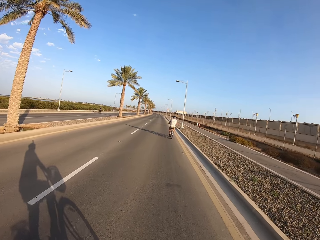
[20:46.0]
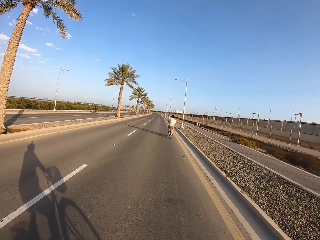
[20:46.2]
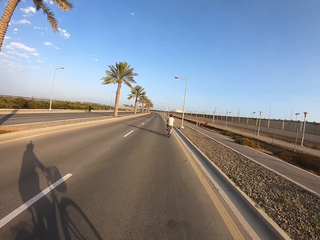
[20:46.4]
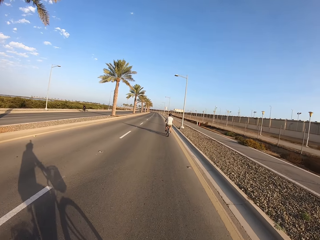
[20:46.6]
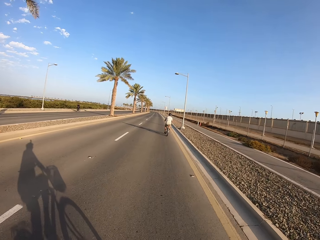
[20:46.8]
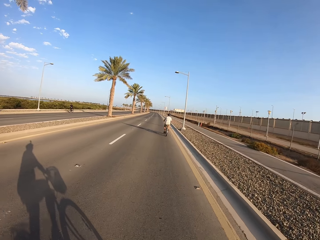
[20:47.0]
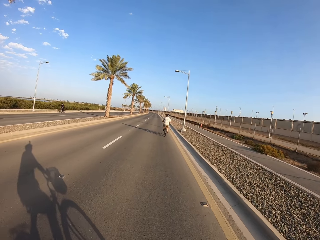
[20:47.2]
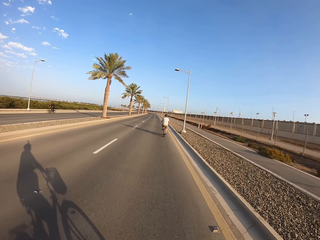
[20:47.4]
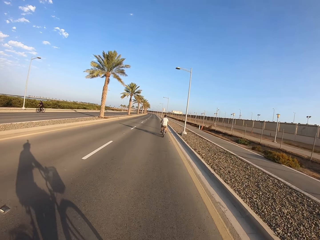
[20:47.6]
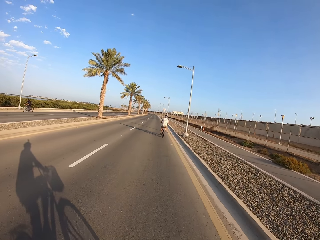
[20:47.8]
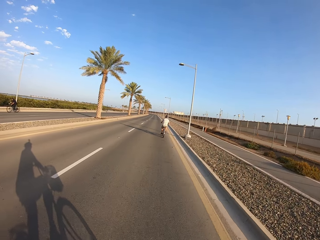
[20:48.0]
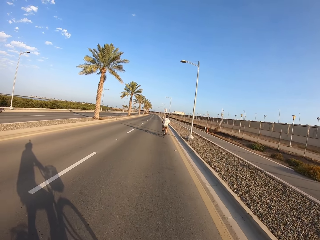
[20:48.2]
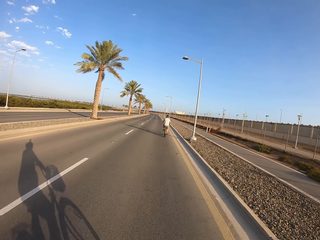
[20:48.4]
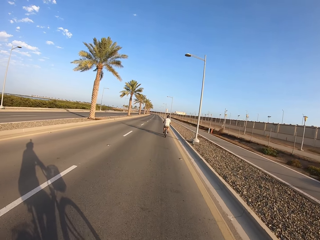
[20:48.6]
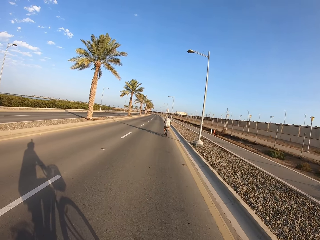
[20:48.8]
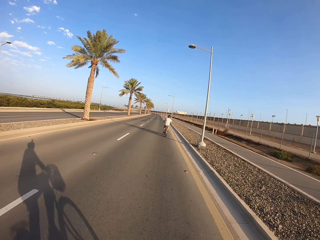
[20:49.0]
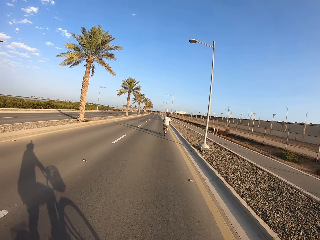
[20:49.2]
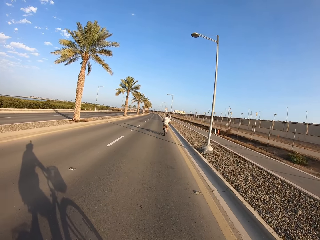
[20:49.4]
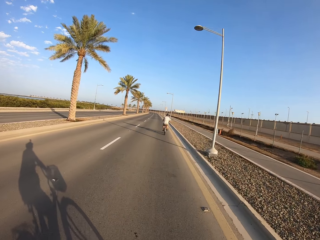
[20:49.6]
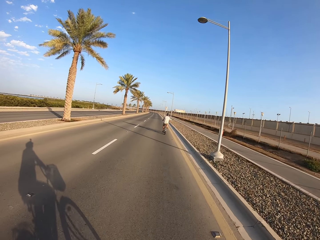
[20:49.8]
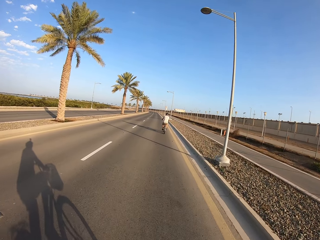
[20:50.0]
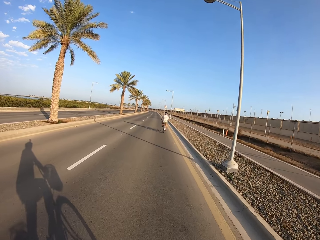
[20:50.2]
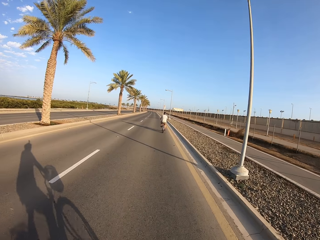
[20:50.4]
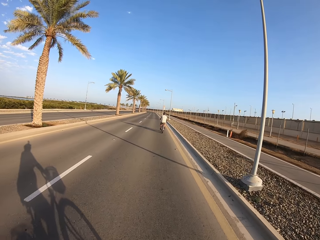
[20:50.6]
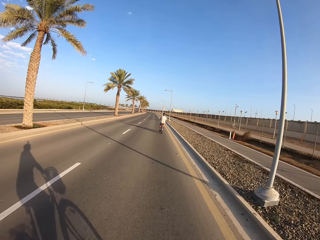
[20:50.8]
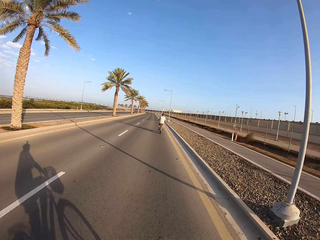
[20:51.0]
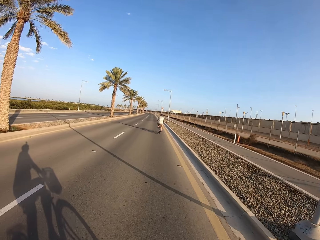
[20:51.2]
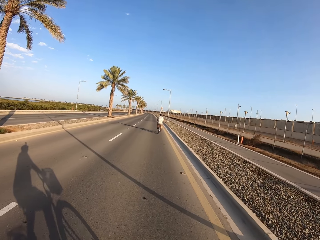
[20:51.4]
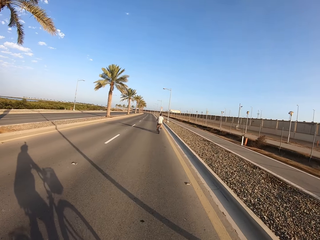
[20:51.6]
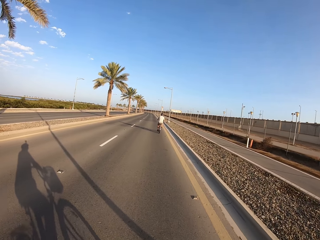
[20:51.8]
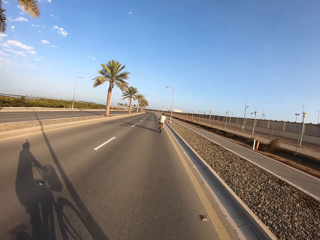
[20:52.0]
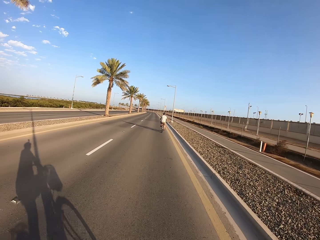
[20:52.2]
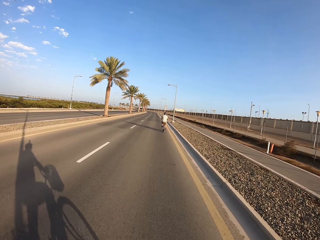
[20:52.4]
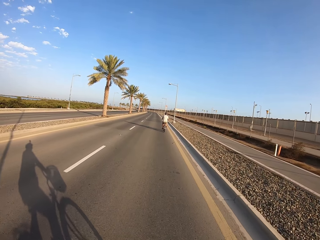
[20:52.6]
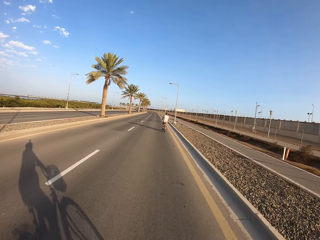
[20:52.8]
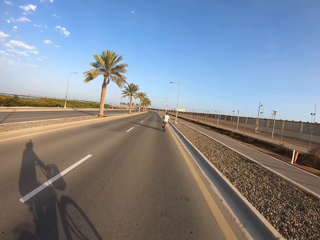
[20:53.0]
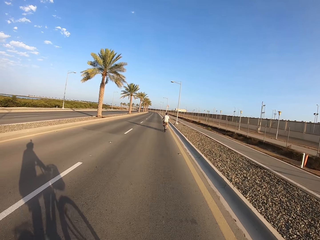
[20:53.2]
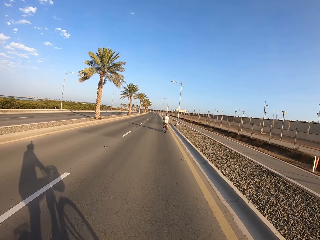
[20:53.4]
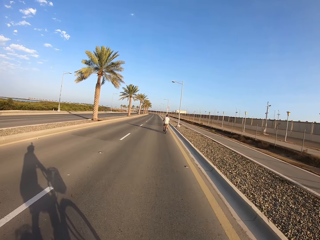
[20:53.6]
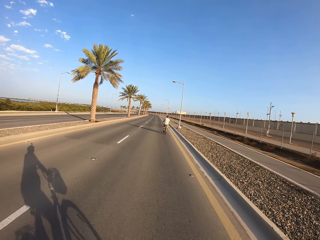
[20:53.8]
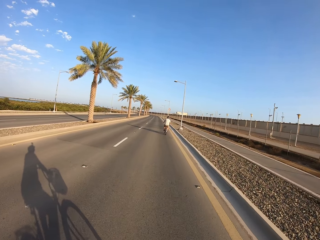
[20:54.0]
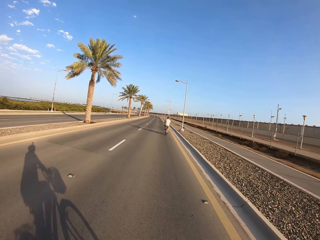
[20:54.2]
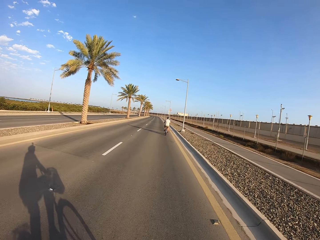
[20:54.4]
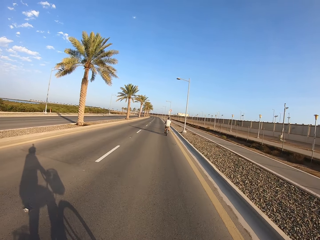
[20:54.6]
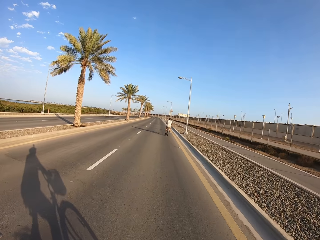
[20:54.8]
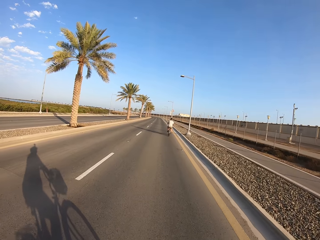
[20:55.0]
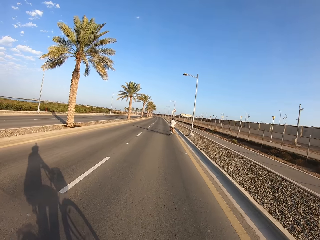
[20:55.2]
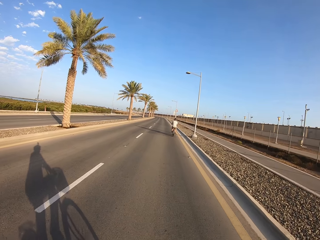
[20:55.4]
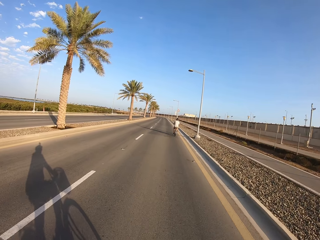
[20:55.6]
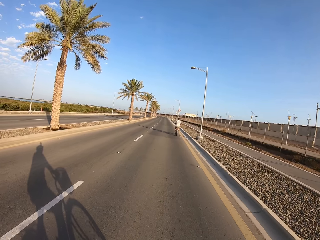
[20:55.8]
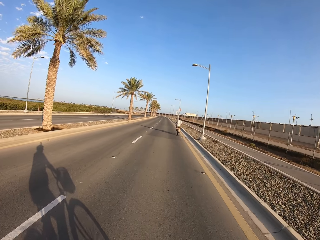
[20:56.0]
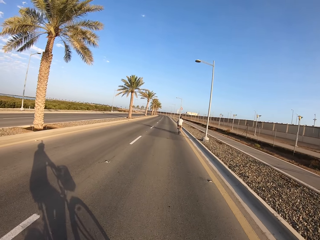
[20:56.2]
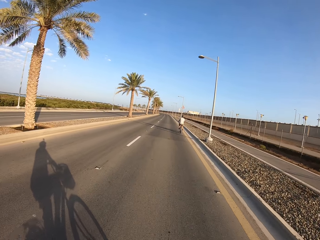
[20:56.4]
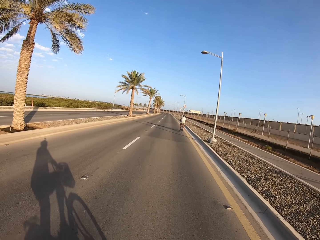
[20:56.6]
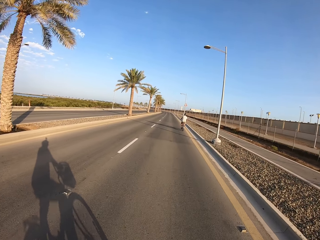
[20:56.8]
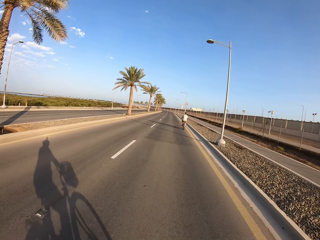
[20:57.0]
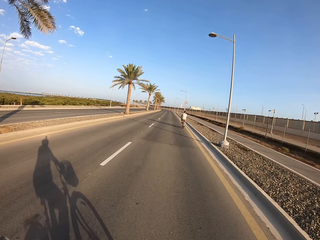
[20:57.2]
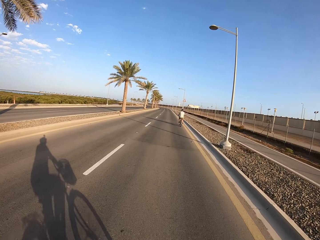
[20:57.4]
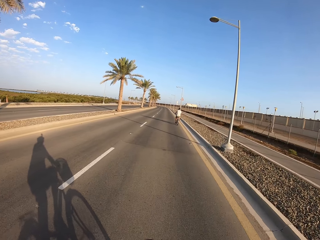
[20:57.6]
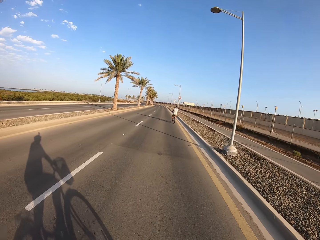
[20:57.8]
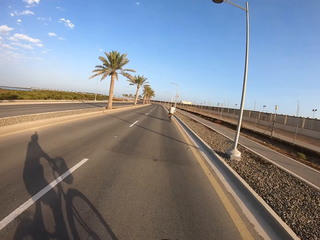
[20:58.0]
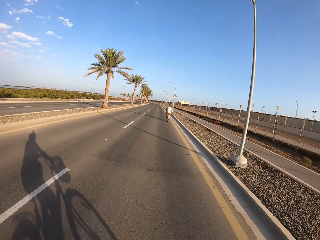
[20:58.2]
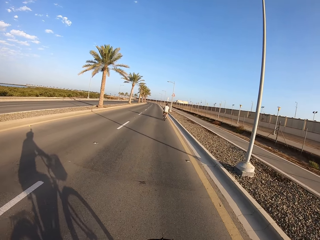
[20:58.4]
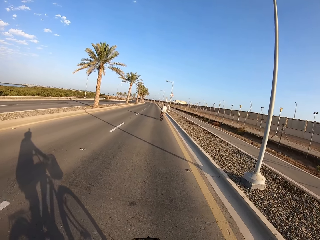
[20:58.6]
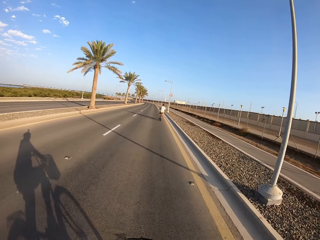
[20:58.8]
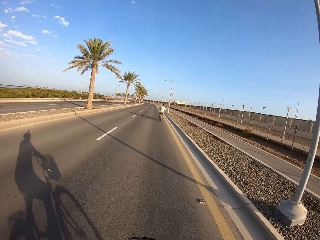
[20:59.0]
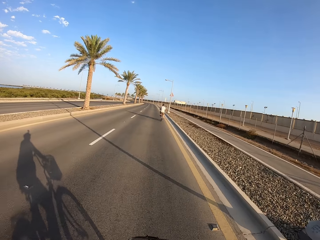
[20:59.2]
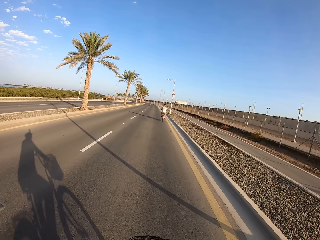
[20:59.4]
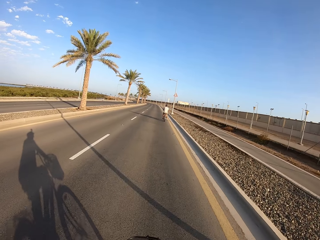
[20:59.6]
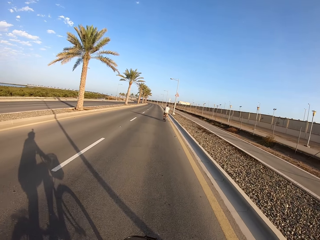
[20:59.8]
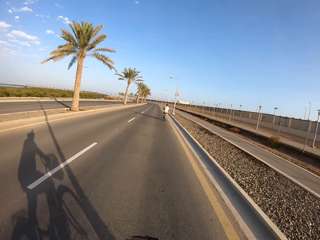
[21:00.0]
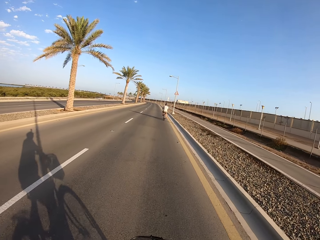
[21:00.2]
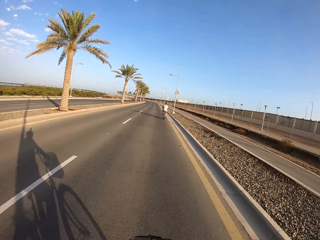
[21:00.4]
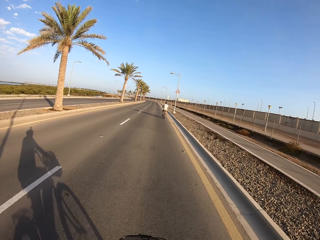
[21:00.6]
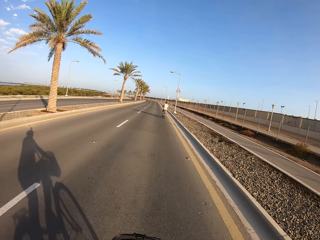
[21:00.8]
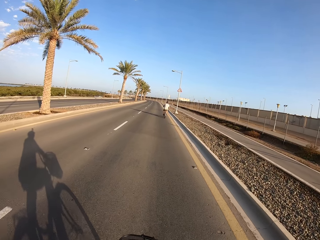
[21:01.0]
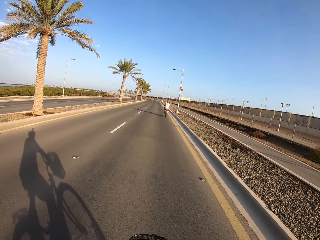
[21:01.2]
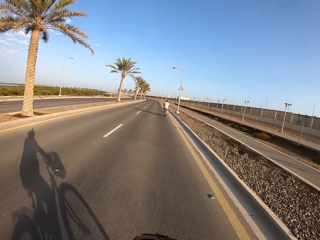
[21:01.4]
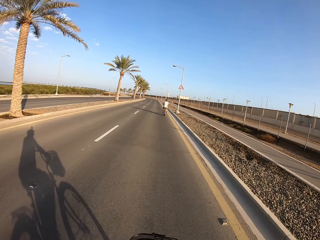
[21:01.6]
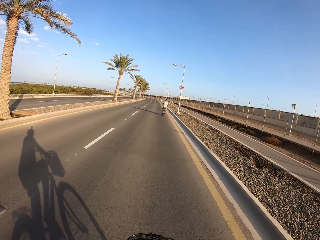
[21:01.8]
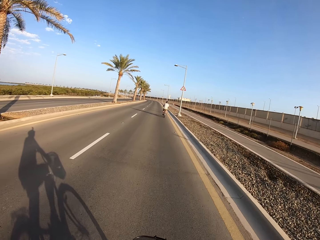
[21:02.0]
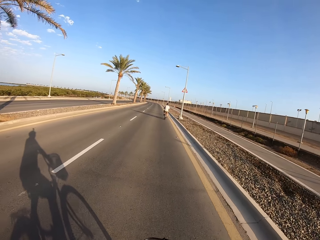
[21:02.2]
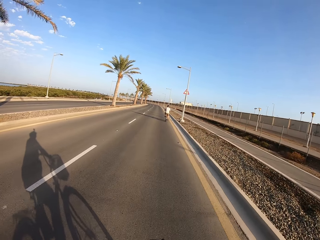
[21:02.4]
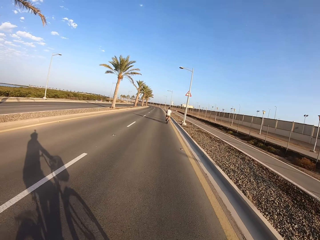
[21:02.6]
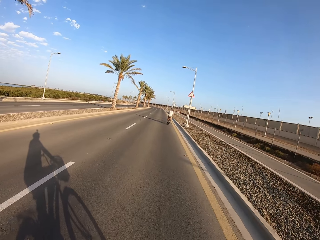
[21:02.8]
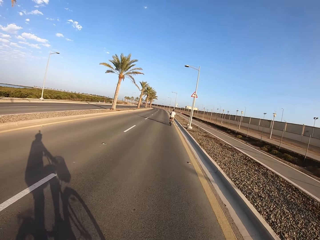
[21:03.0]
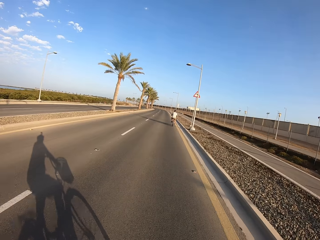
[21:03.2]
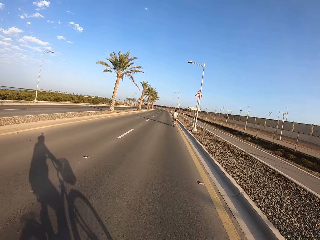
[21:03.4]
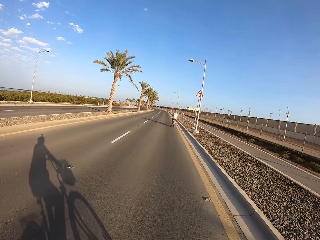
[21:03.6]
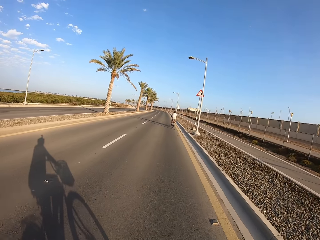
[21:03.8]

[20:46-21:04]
A cyclist cycles past the camera wearer. The cyclist rides at a high speed.

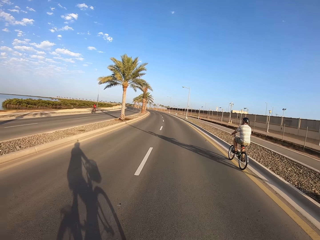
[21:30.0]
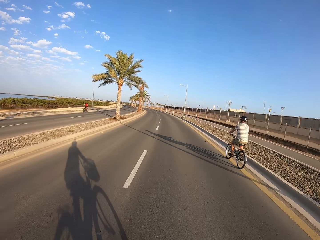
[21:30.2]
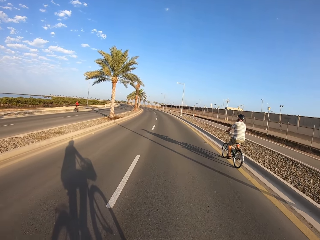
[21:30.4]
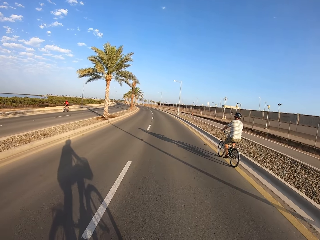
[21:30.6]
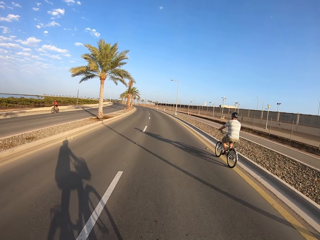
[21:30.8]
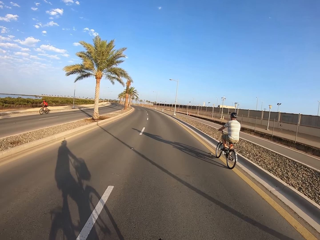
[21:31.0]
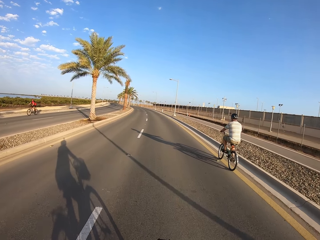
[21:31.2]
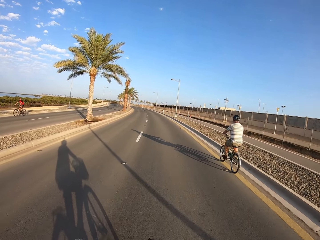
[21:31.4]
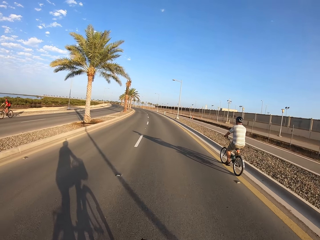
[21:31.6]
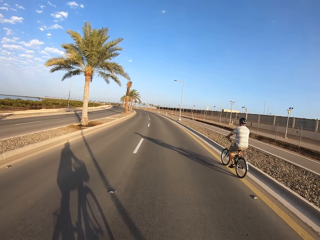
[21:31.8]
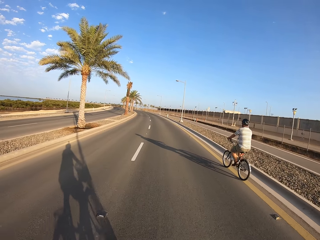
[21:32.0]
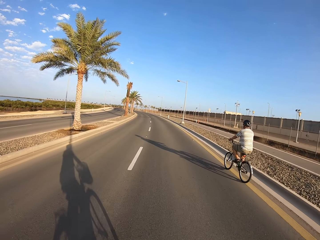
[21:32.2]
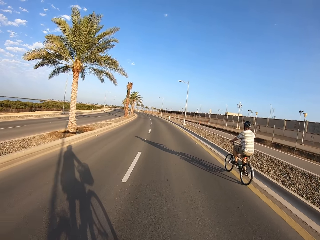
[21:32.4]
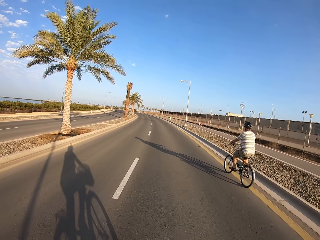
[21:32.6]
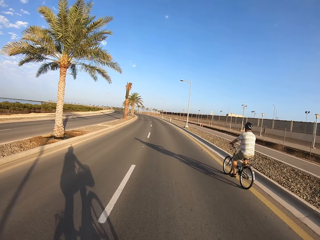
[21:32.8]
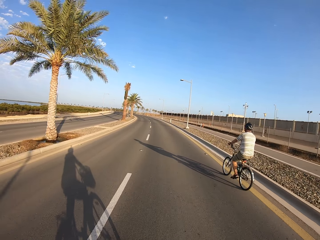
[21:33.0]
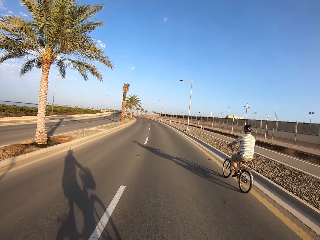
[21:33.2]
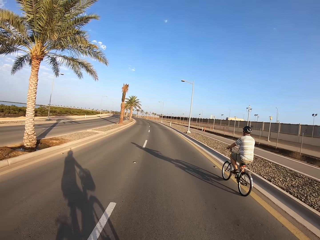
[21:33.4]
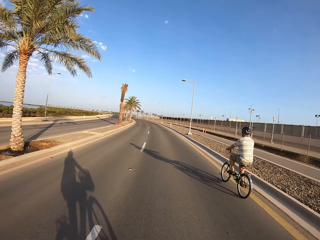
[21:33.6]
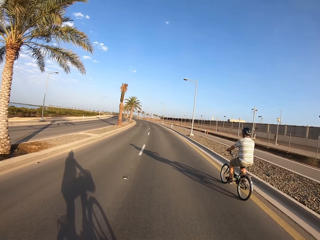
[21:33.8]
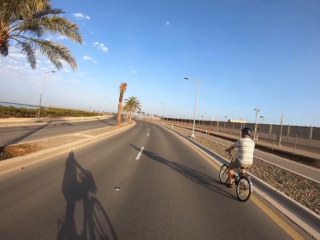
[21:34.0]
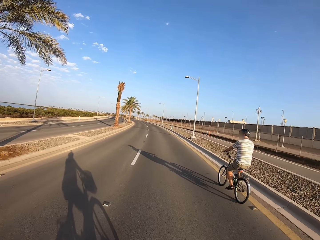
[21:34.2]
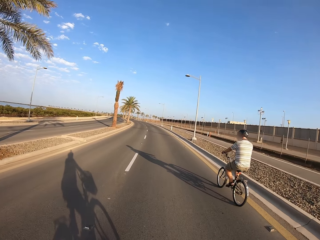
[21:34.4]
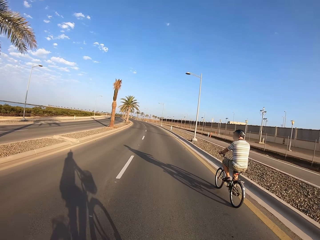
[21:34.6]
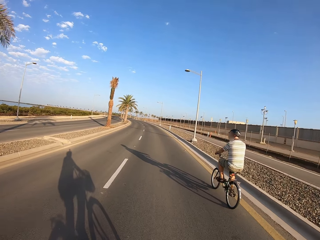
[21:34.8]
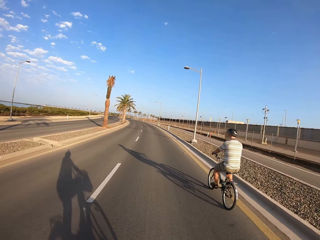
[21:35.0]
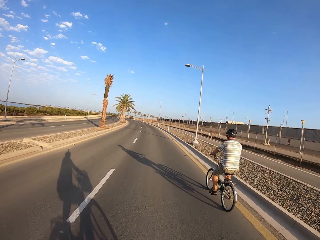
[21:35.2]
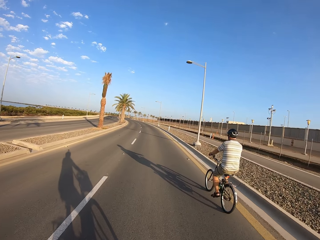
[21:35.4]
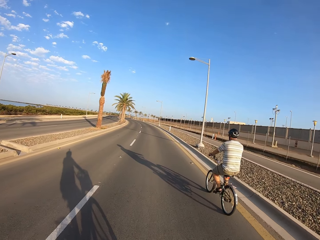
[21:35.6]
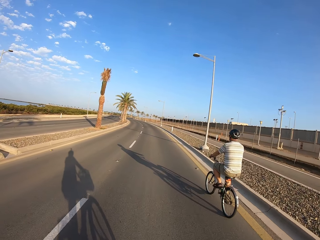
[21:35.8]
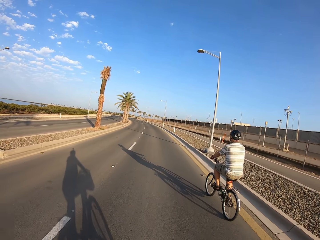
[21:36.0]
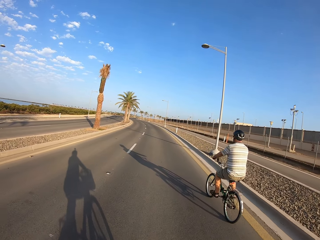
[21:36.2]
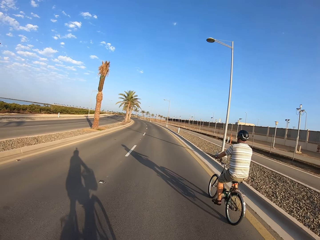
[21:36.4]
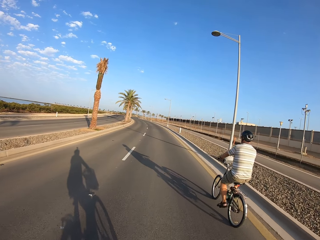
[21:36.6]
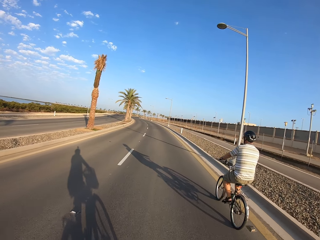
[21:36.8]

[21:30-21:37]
A cyclist cycles past the camera wearer.
